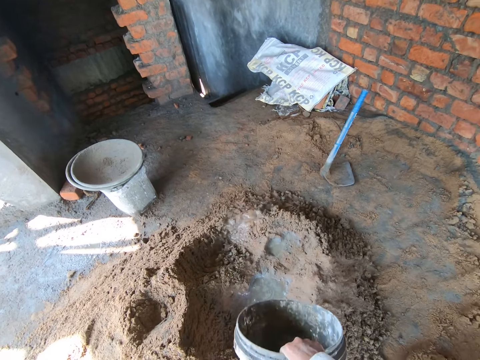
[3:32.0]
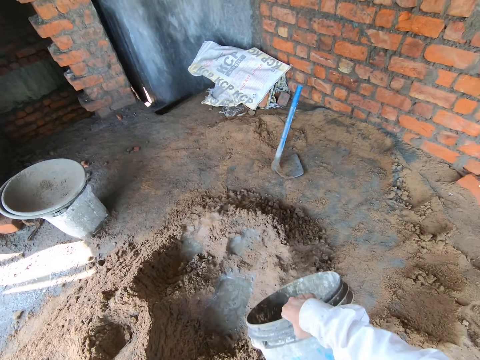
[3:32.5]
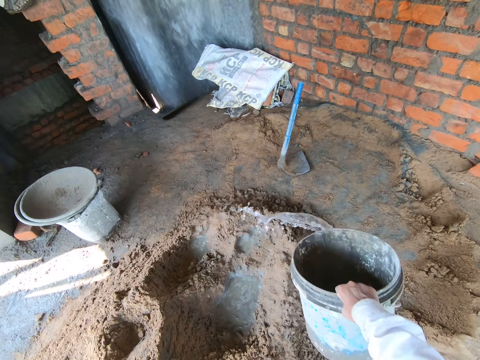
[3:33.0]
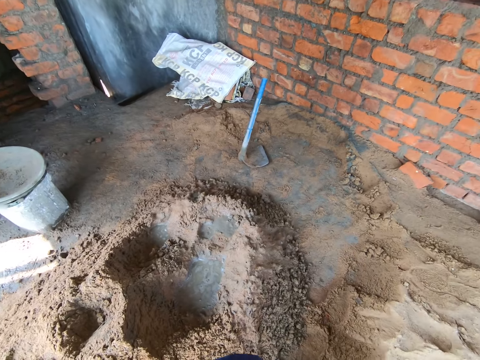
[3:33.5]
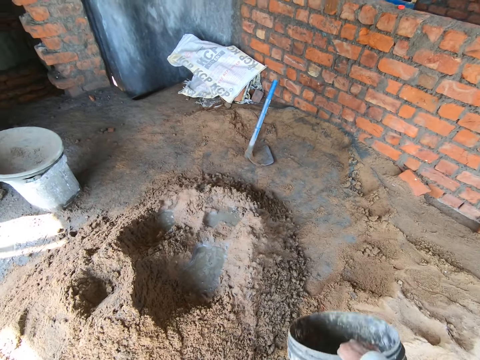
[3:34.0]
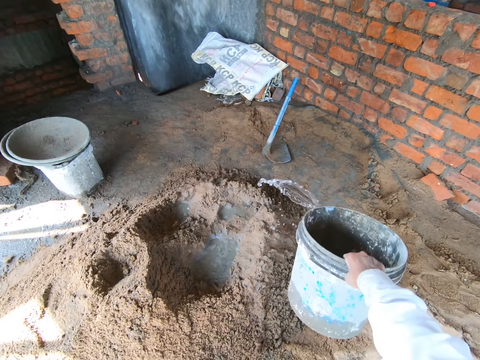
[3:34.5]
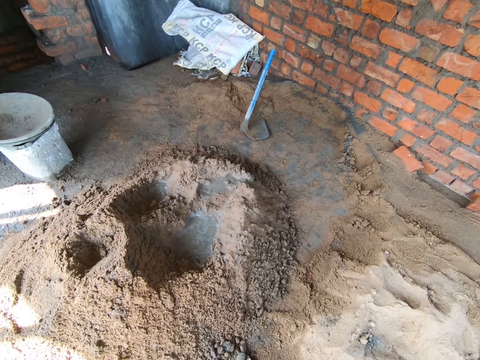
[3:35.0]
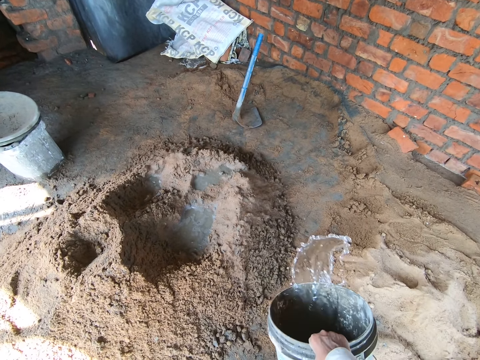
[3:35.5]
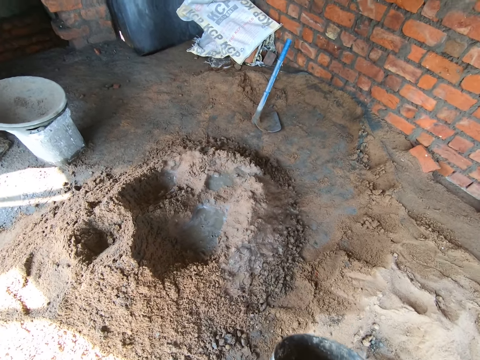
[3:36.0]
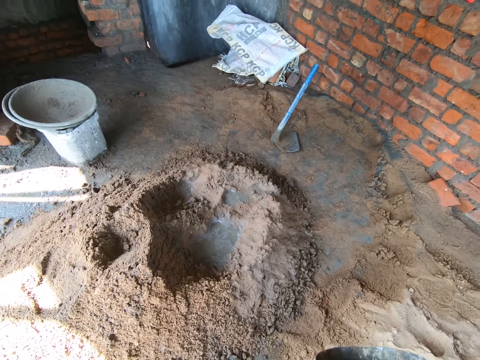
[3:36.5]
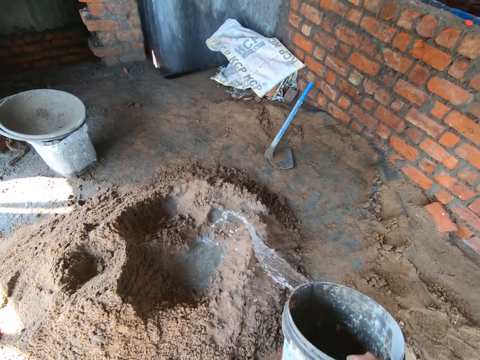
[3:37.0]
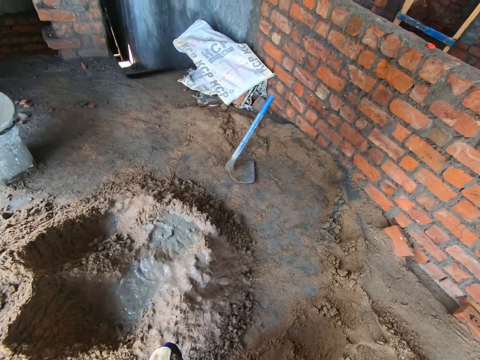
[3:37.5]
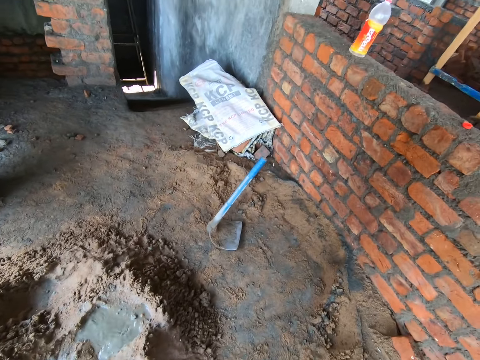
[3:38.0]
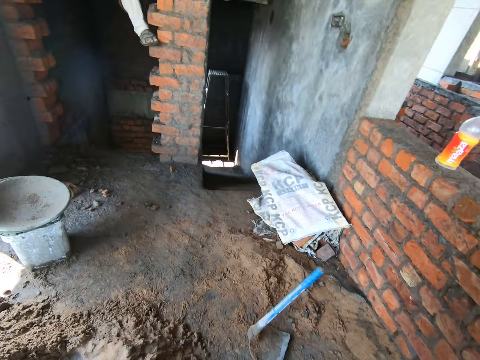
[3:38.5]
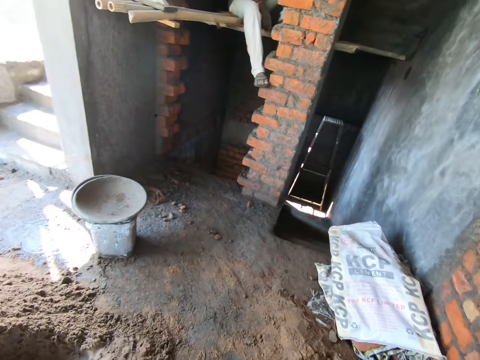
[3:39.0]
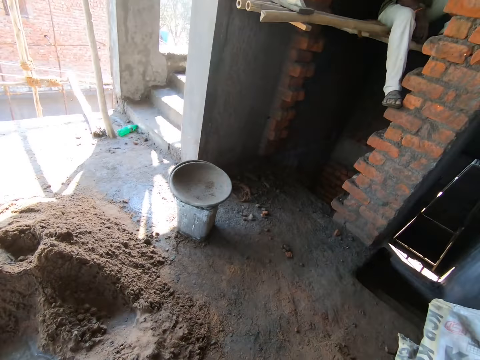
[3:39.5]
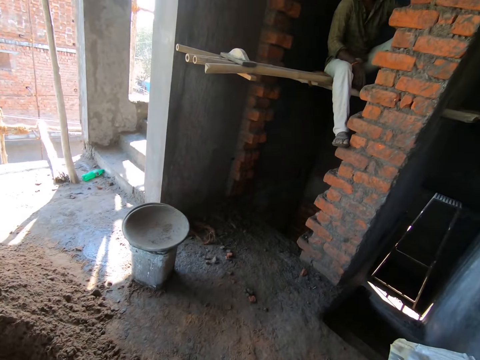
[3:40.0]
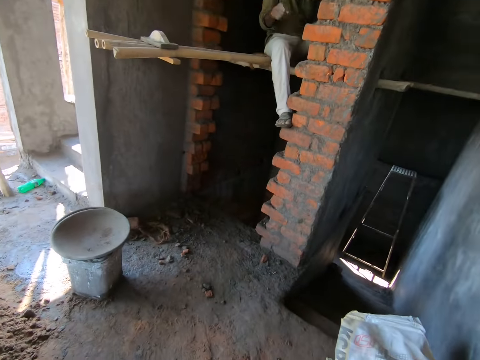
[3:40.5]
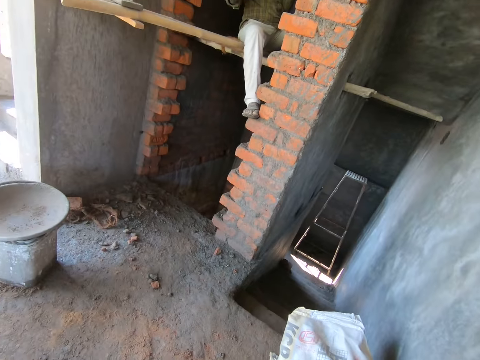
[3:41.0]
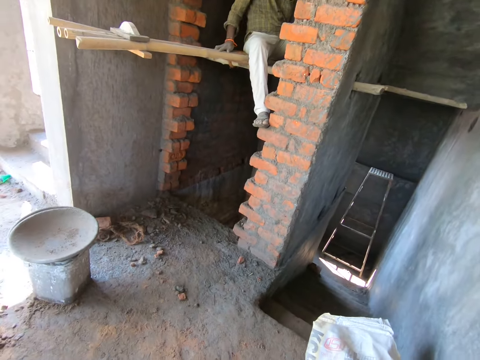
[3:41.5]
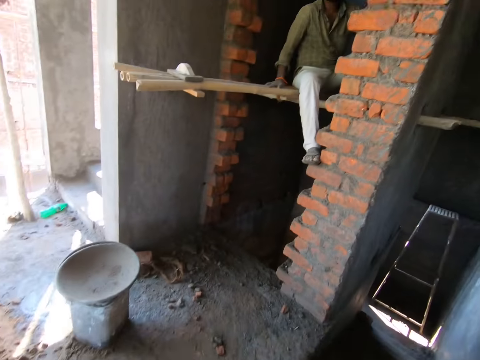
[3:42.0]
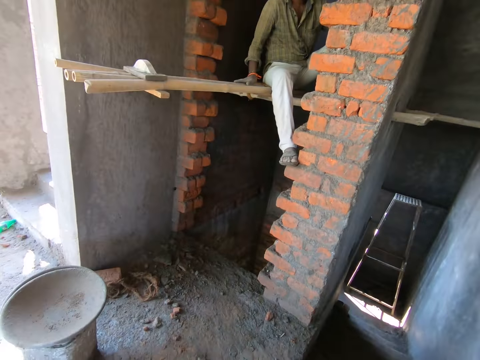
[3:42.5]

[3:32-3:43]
A man interacts with the camera wearer.

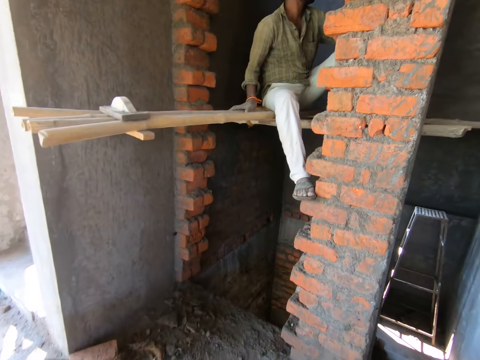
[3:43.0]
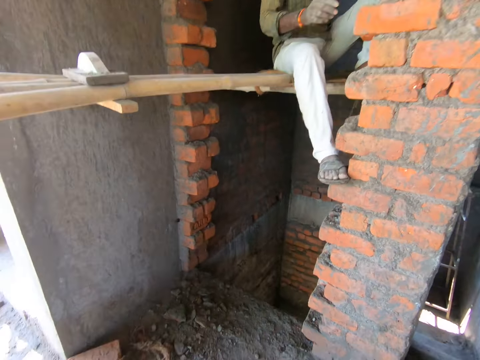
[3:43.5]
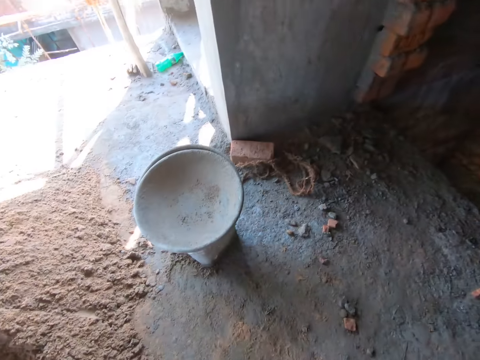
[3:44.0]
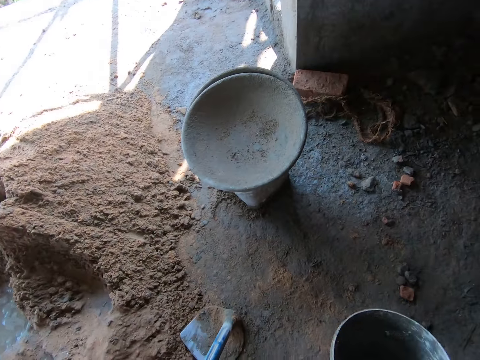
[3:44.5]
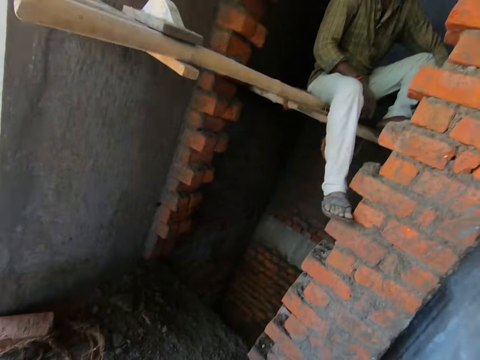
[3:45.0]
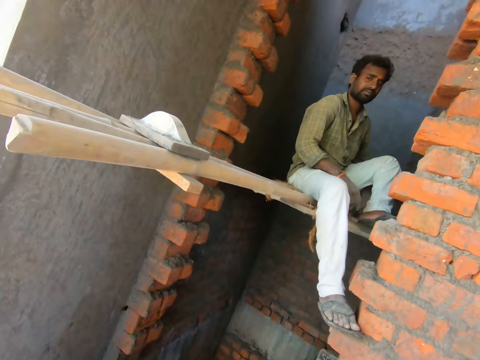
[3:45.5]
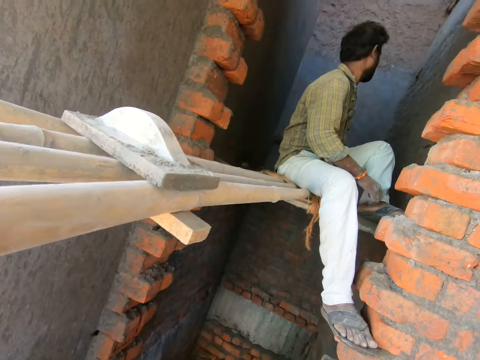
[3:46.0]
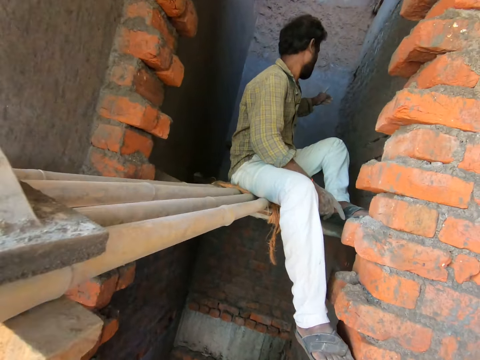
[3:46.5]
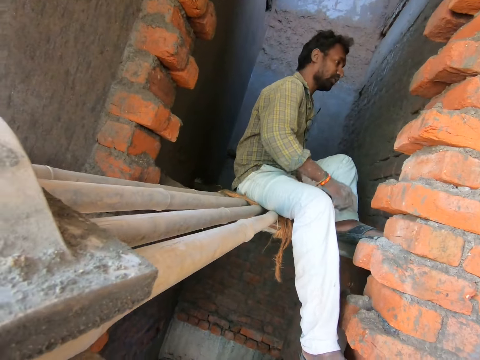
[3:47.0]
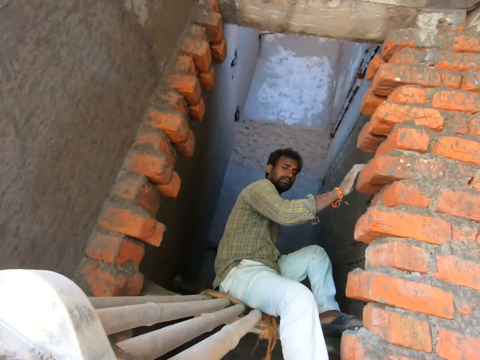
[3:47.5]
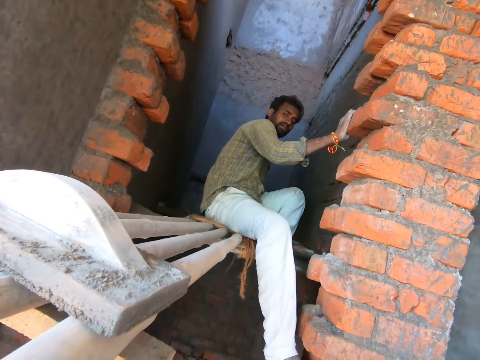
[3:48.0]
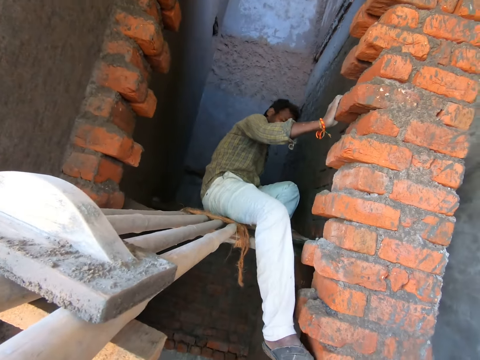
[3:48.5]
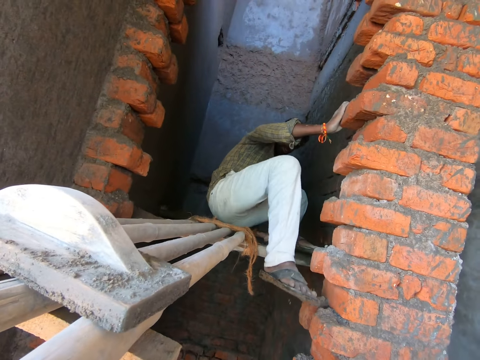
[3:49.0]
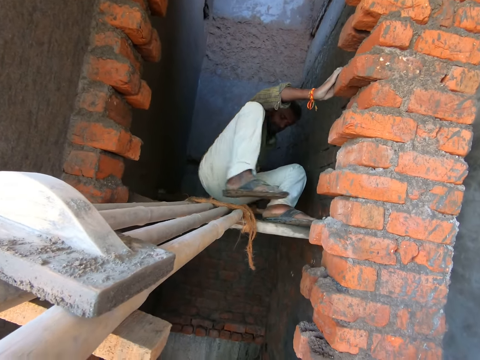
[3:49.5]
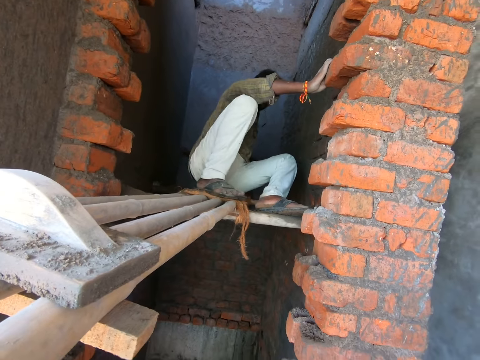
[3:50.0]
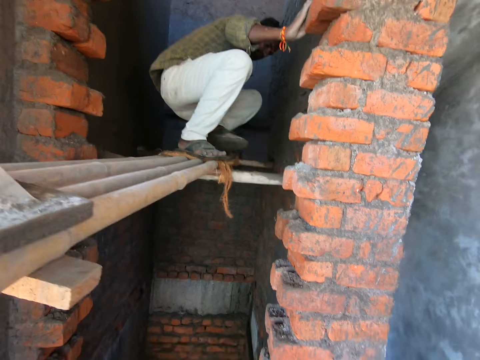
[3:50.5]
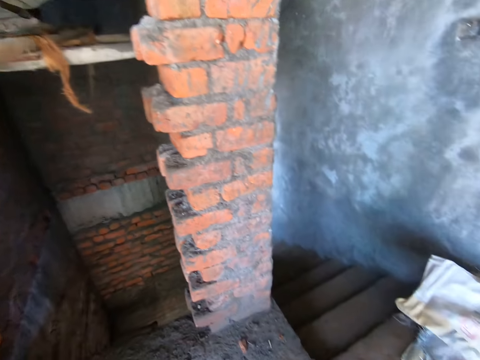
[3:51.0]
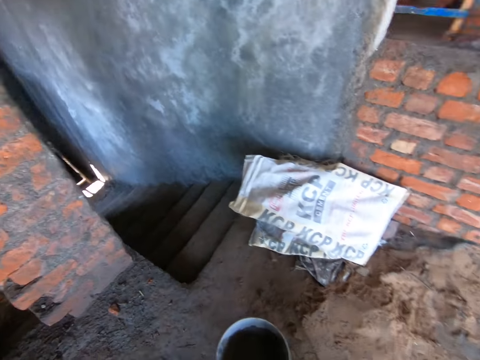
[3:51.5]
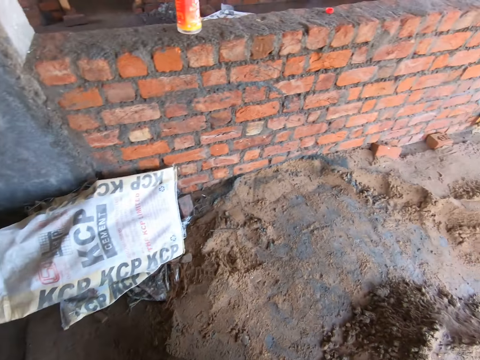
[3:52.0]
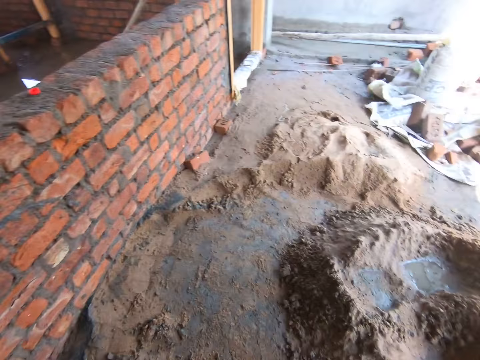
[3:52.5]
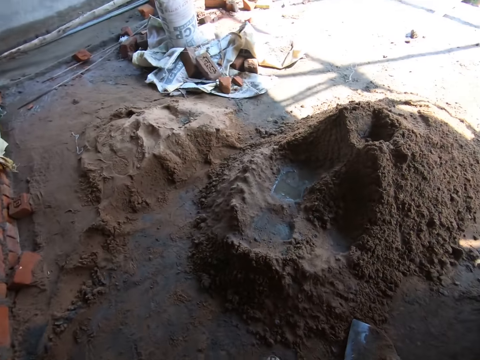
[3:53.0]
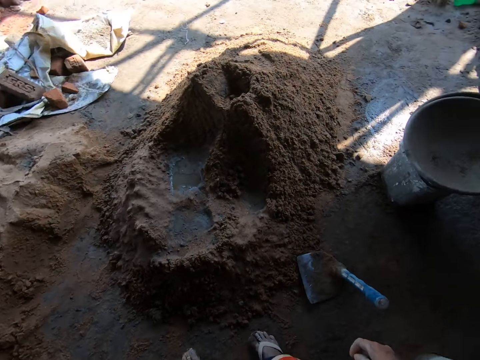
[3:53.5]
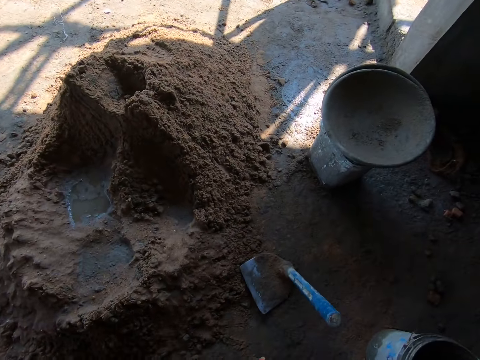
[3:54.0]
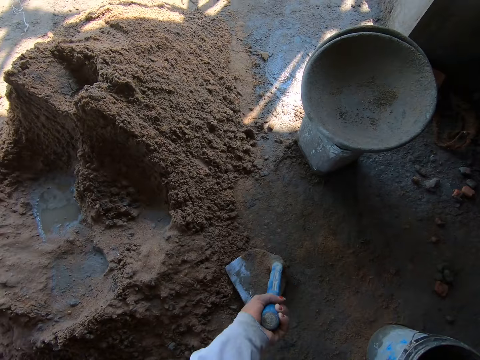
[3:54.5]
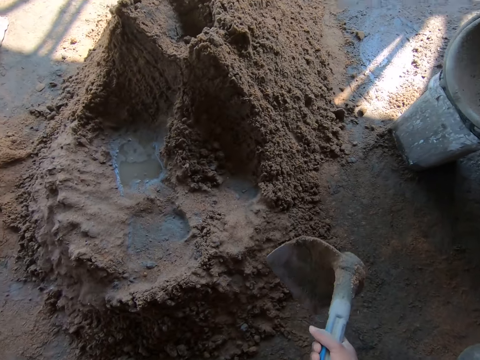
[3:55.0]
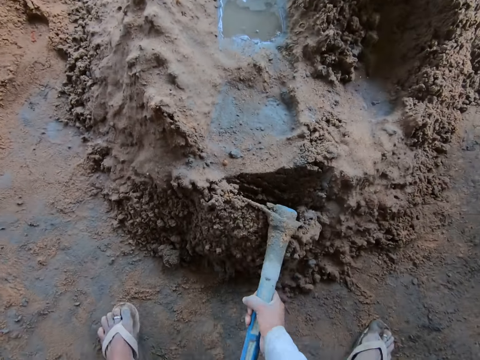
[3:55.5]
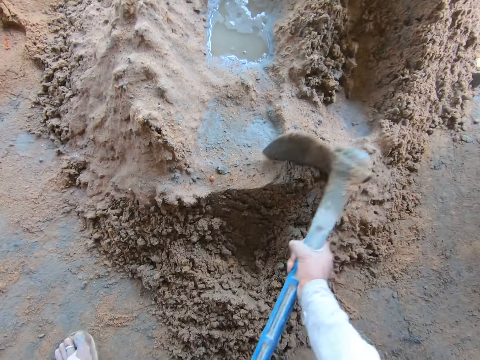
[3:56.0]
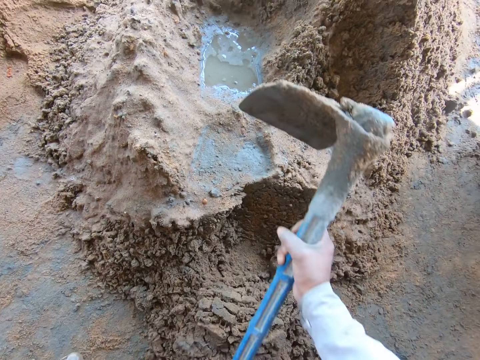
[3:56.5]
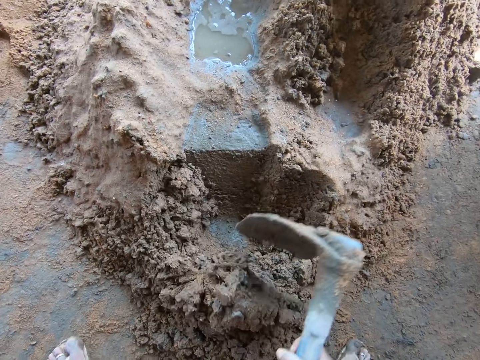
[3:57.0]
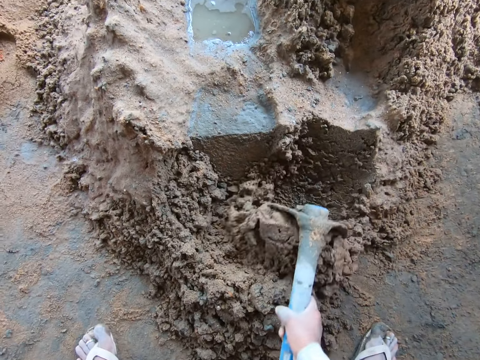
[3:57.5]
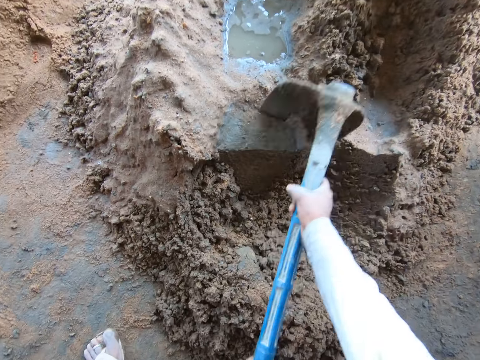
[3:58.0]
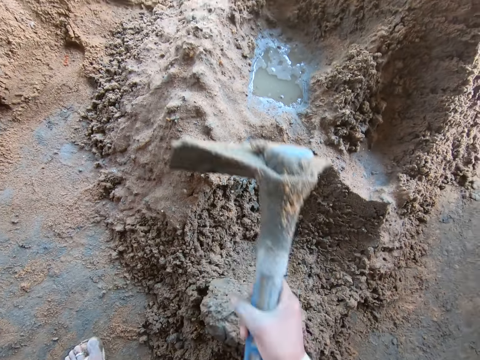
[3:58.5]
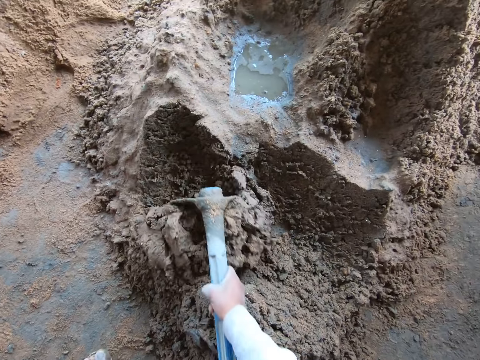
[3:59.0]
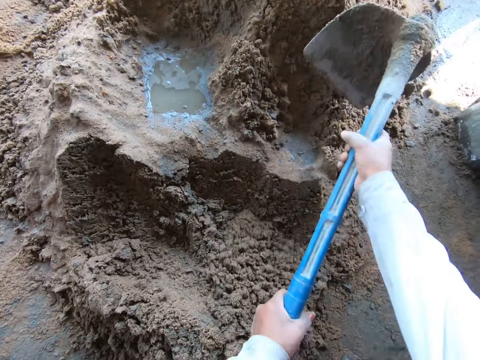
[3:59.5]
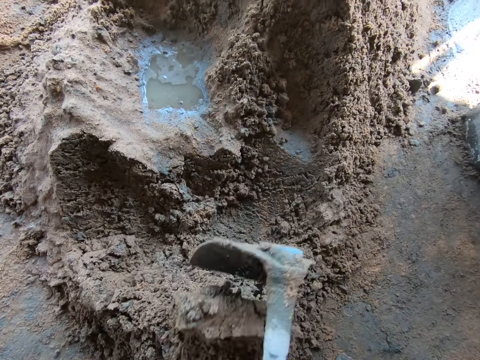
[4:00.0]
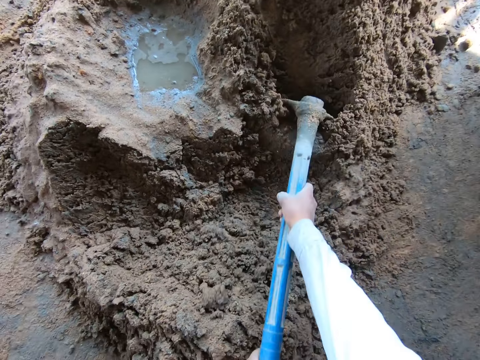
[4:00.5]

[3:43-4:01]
The camera wearer places the bucket on the floor. They interact with a man. The man places his right hand on a wall. The man stands on the woods. The camera wearer walks around the building. They pick the hoe from the floor with both hands. They mix the pile of sand and cement on the floor with the hoe in both hands.
